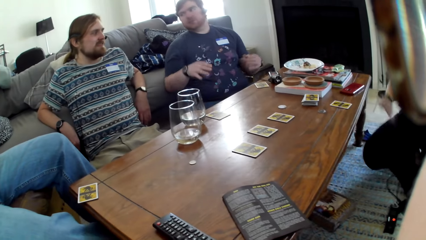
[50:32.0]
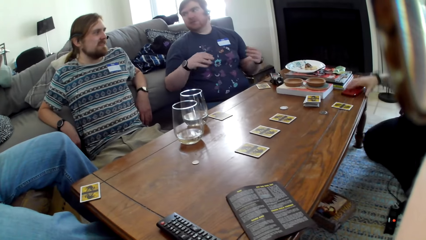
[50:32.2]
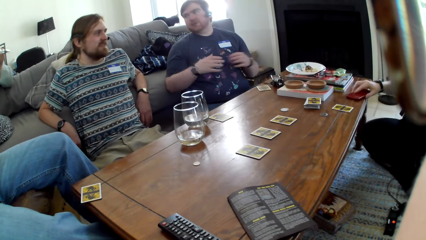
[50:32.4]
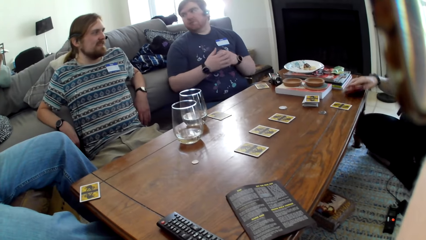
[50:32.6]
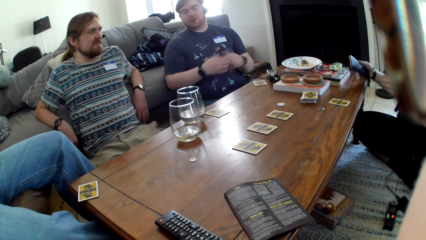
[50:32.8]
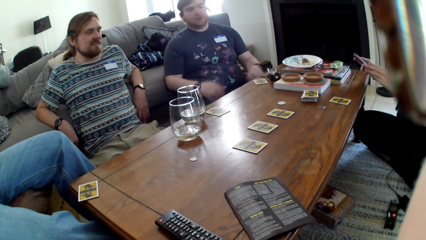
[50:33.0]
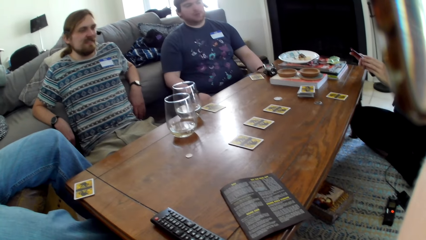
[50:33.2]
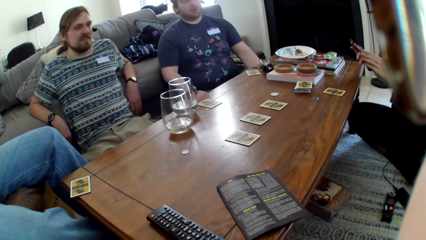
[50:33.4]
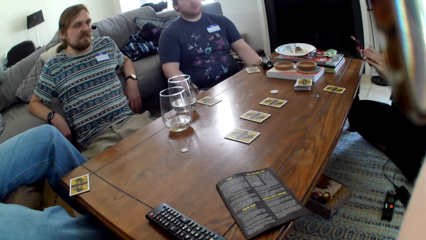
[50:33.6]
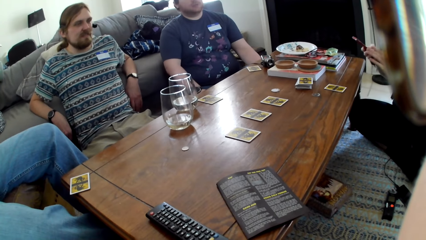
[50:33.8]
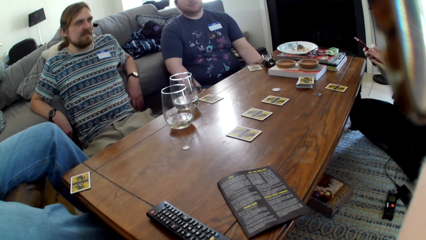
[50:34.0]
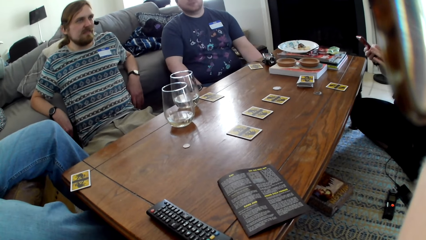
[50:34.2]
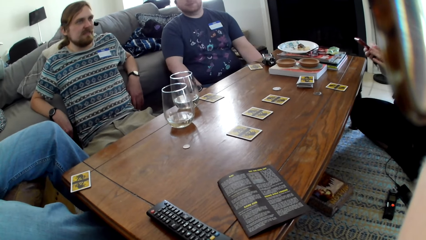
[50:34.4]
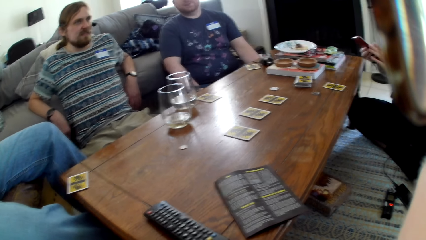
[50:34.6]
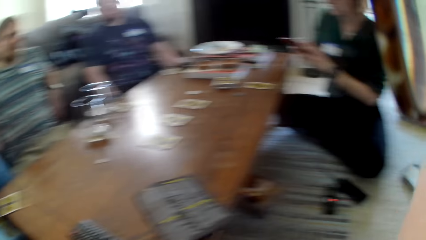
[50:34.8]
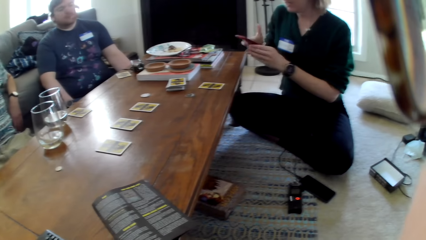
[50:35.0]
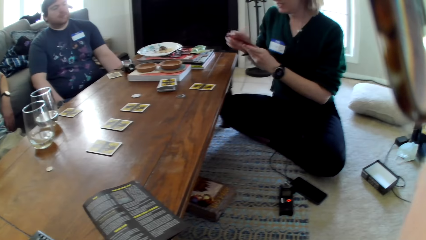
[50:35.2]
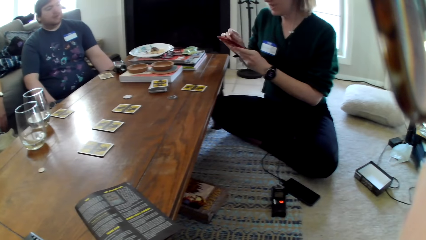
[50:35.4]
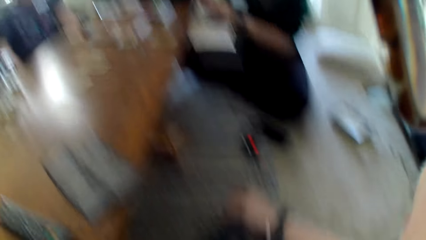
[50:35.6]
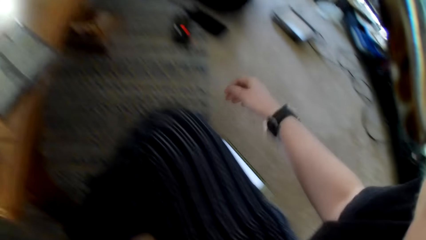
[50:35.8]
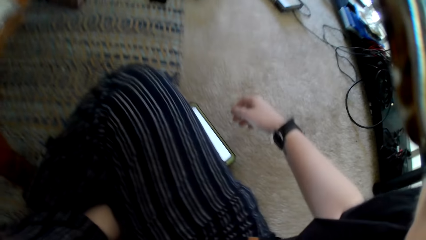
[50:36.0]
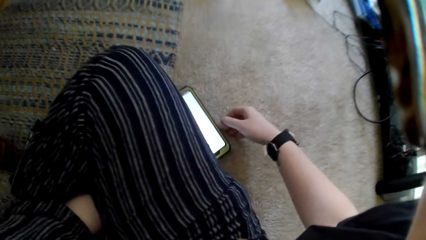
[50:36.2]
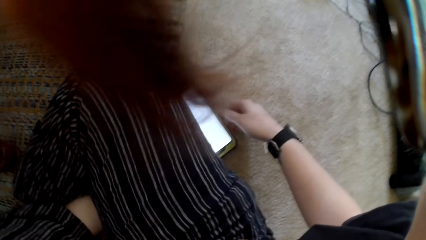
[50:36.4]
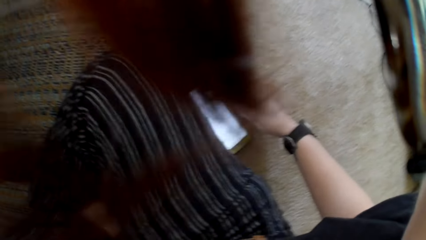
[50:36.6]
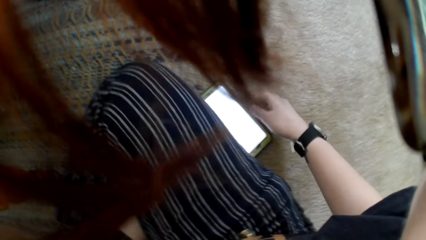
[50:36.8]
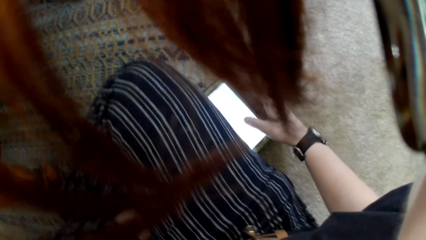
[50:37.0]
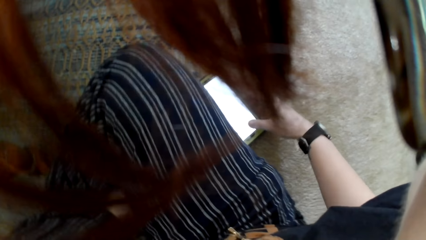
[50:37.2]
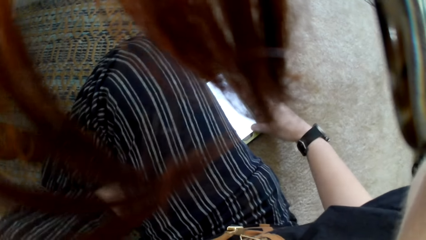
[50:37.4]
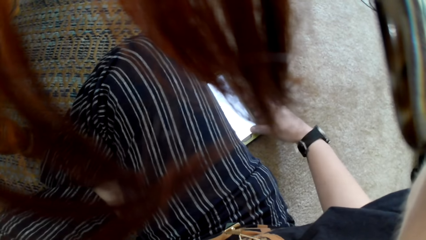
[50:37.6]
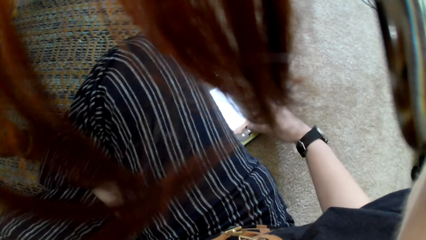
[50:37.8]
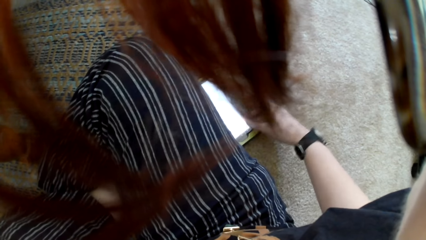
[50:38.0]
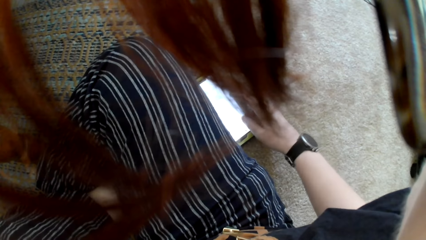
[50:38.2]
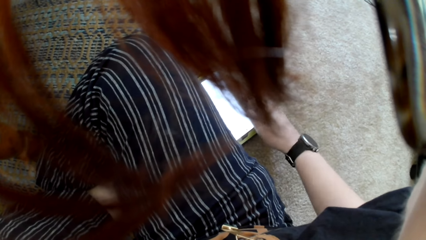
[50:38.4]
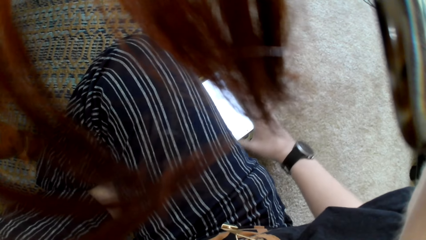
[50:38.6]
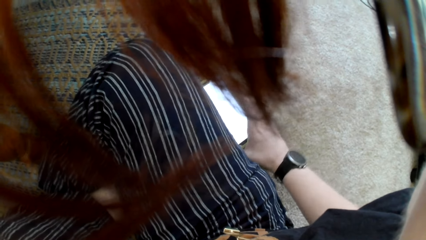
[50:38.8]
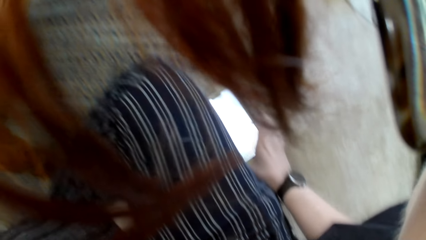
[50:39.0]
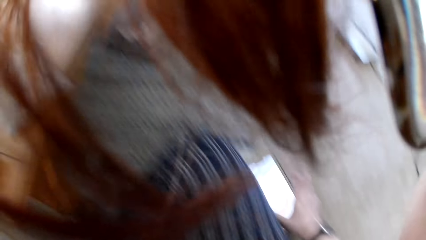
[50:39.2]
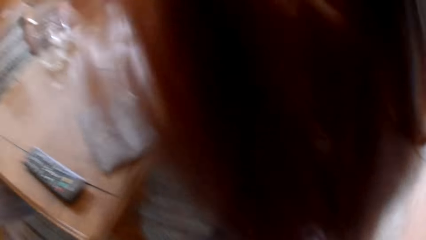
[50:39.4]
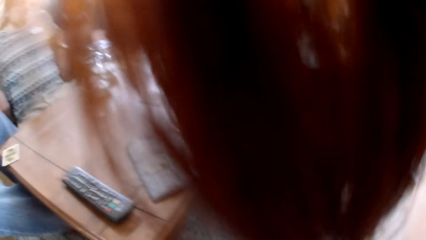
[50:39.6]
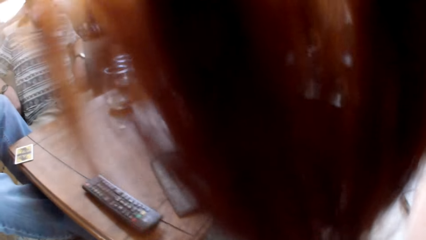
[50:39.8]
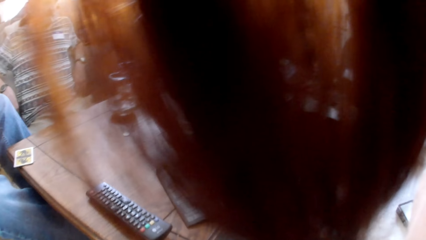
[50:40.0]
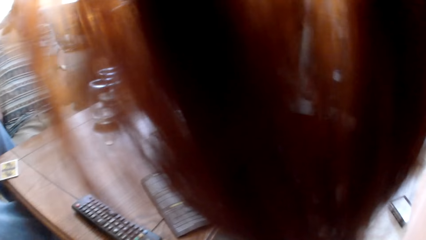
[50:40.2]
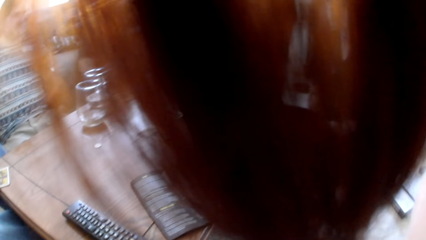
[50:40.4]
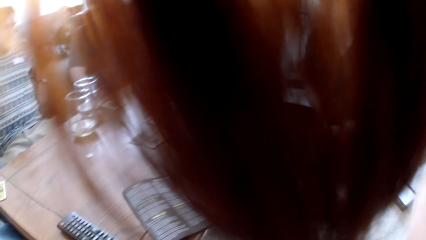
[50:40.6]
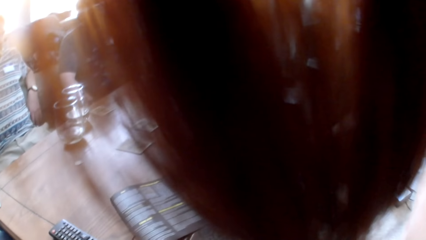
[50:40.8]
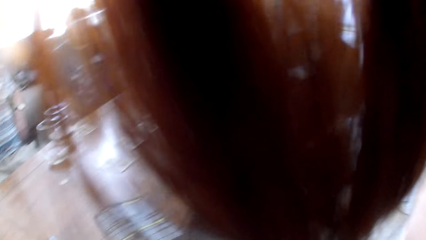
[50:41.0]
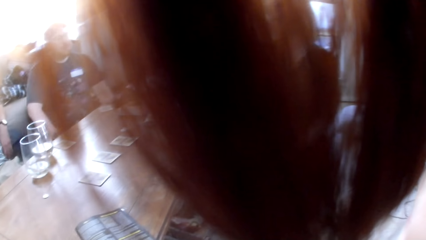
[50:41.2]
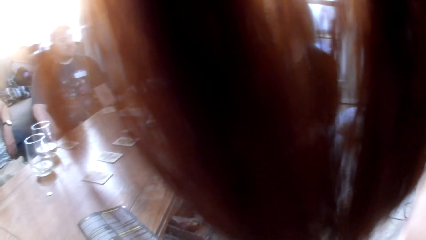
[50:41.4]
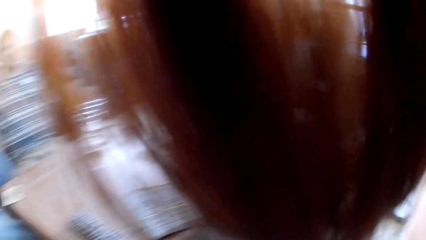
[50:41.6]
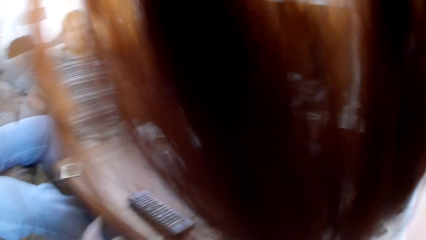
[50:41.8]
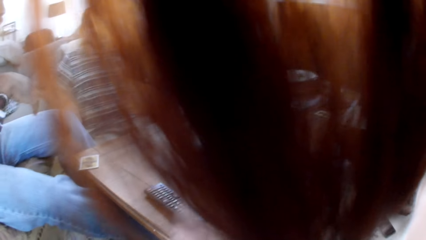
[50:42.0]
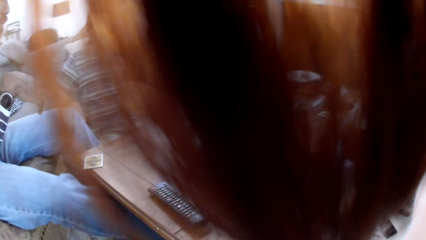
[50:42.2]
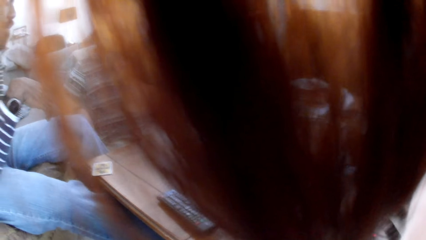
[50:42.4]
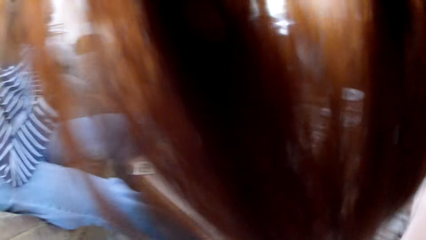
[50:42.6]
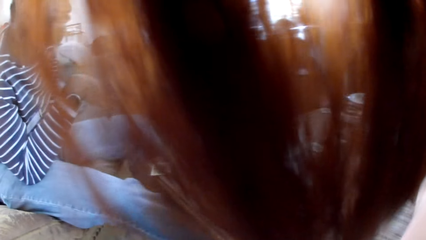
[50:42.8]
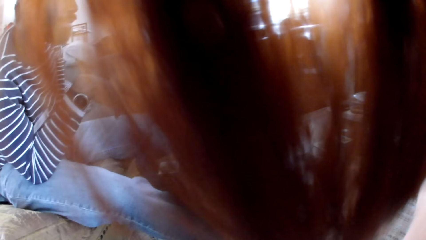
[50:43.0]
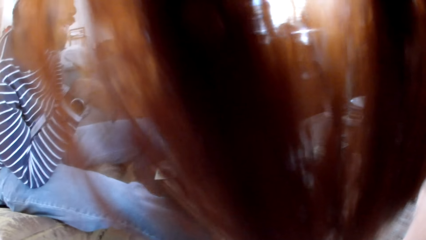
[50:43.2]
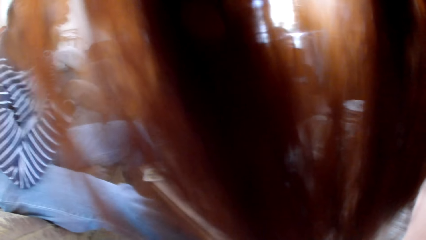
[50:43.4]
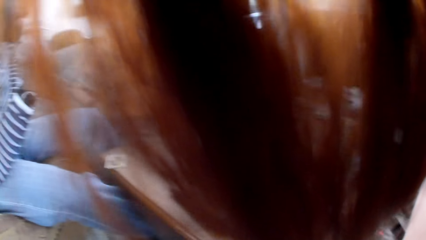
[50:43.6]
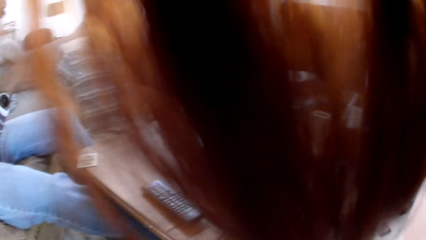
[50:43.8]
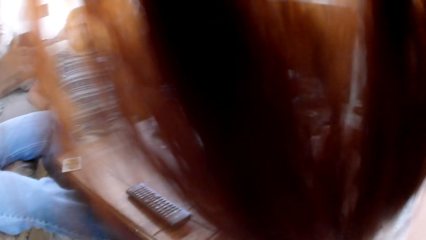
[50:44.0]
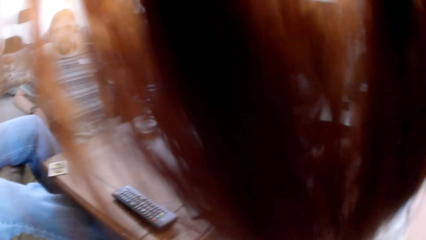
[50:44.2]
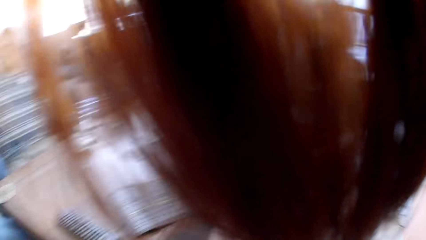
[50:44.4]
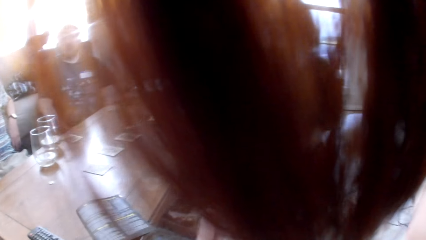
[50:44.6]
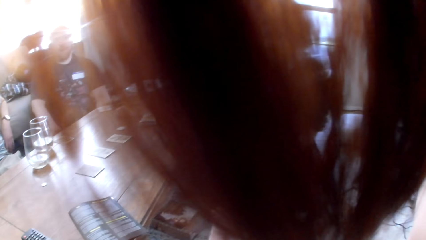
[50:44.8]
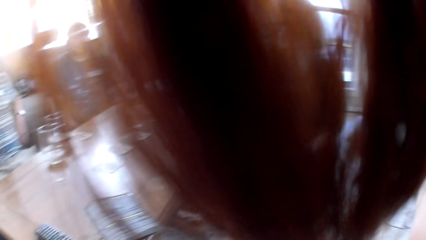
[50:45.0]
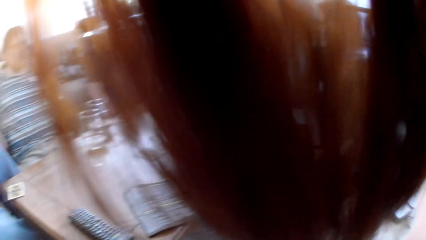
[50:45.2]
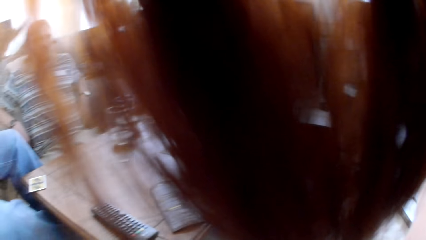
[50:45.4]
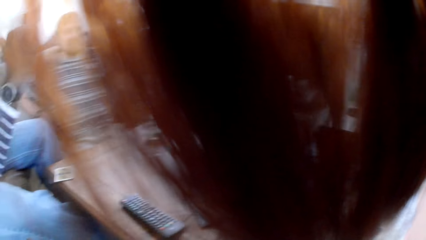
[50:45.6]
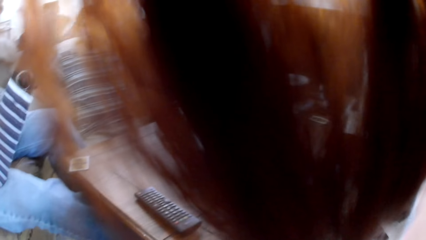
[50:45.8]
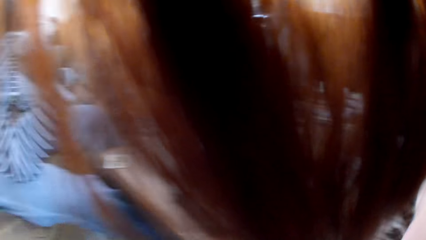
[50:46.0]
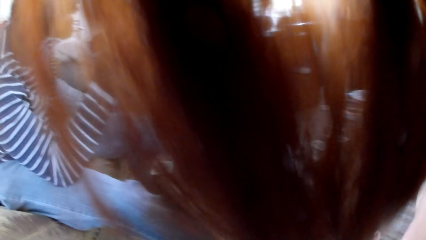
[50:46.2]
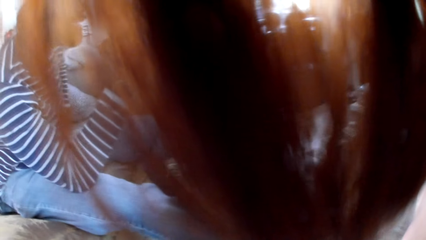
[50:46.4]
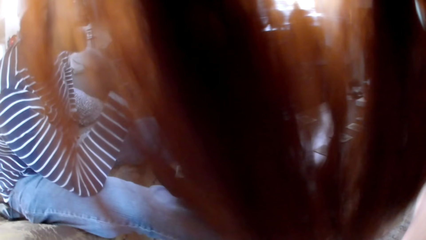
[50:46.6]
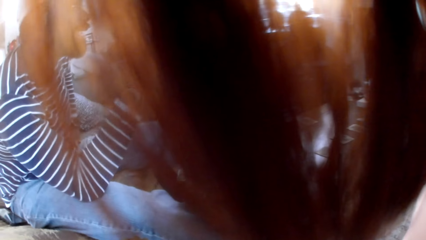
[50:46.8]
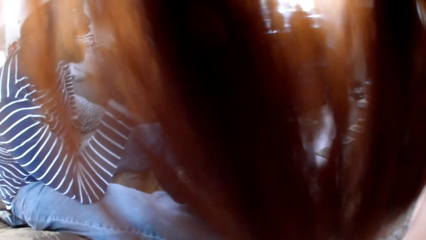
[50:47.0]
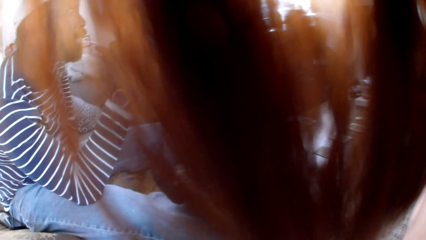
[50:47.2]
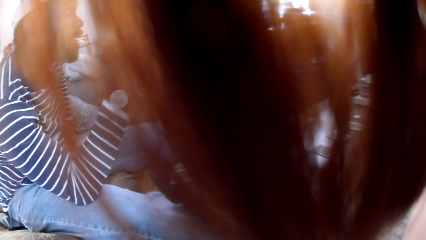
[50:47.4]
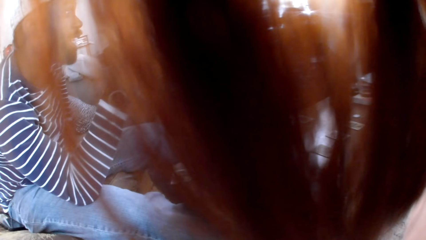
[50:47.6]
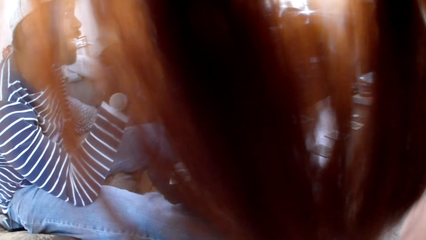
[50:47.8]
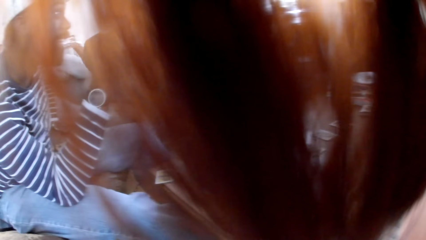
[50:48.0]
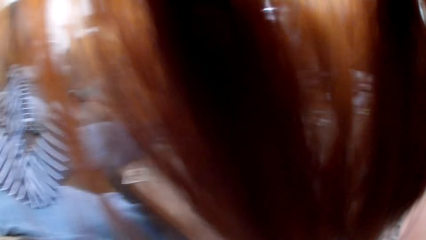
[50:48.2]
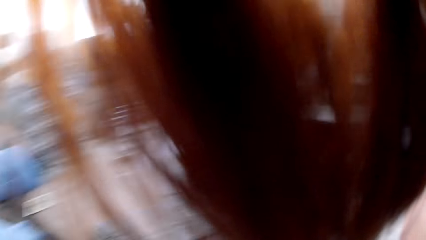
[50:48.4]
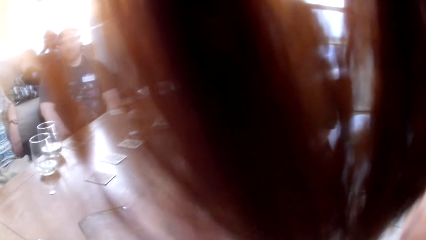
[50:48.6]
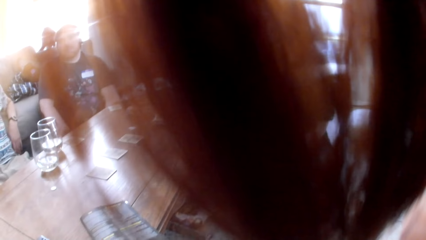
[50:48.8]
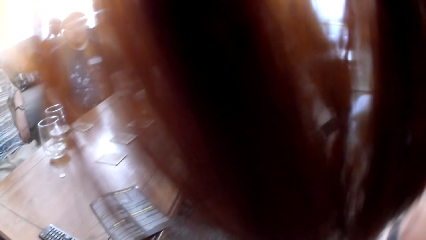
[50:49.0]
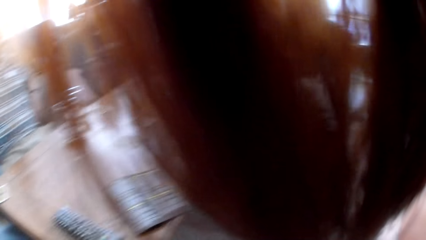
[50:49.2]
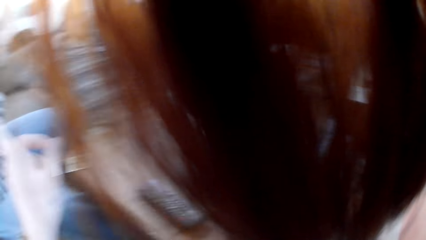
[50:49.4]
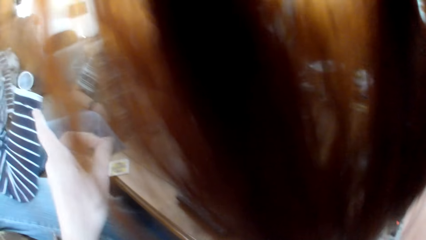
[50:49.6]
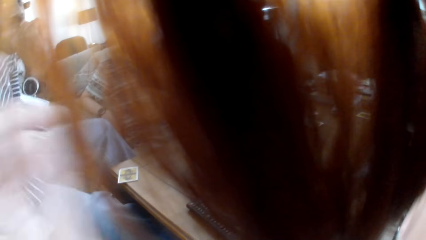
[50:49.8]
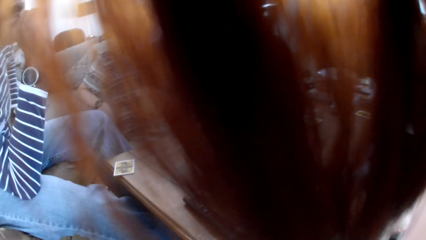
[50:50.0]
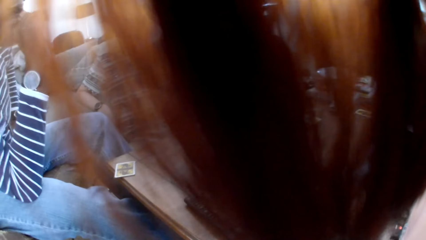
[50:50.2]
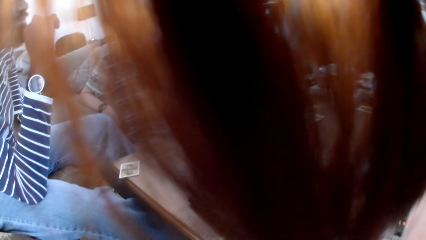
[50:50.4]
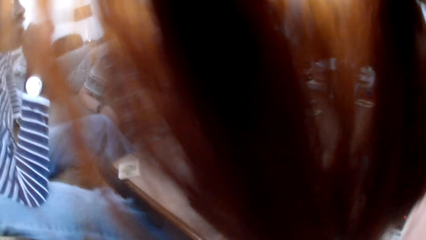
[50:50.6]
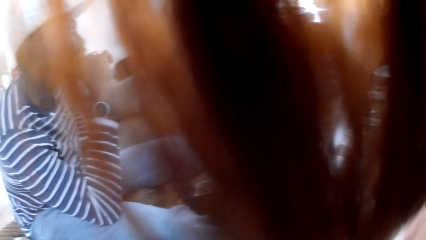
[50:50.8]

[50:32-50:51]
The woman picks up a phone and uses the phone. The camera wearer uses a phone. They look around the house. Another man answers the woman.
